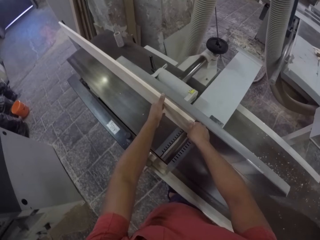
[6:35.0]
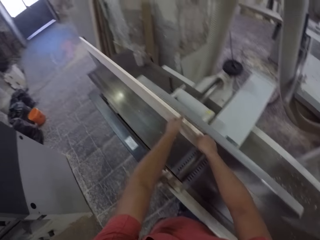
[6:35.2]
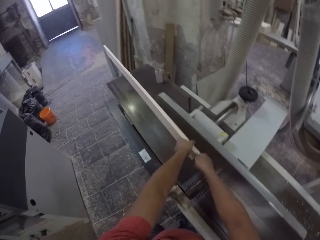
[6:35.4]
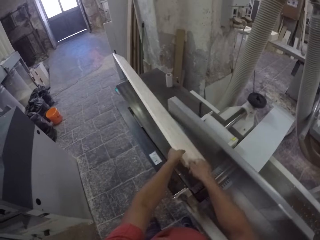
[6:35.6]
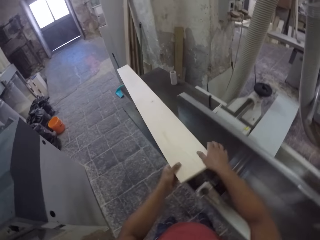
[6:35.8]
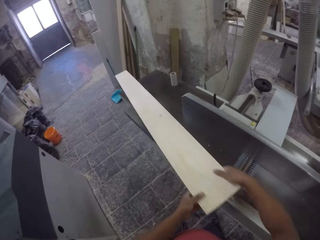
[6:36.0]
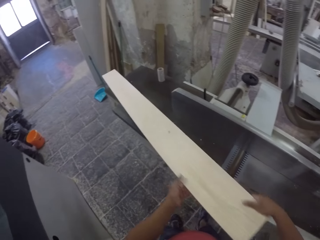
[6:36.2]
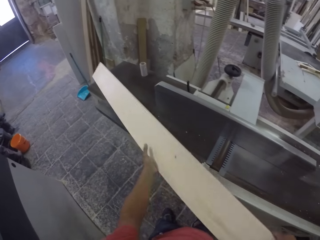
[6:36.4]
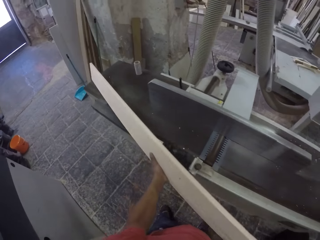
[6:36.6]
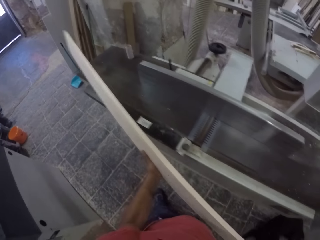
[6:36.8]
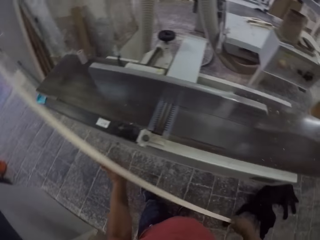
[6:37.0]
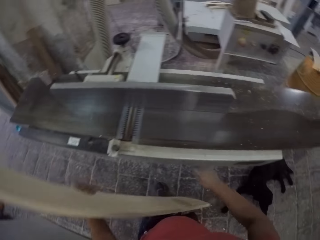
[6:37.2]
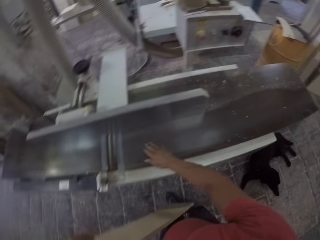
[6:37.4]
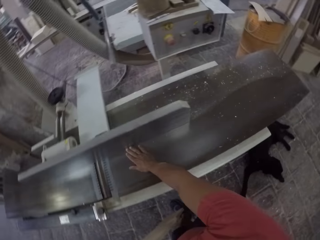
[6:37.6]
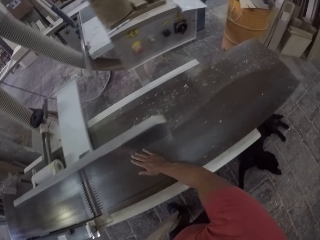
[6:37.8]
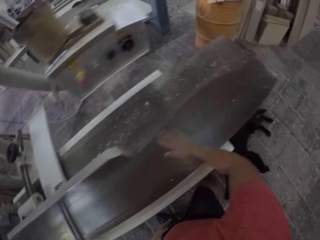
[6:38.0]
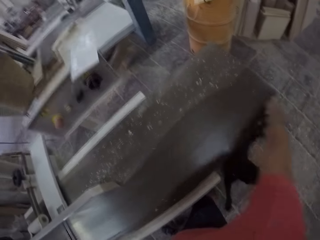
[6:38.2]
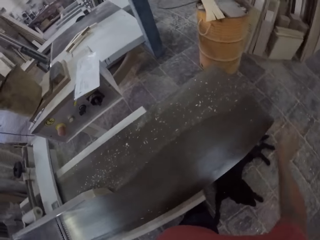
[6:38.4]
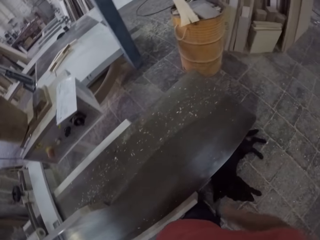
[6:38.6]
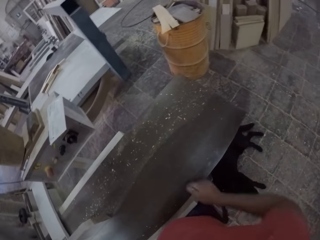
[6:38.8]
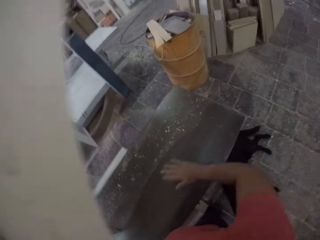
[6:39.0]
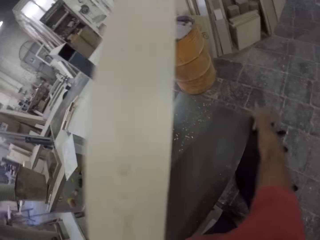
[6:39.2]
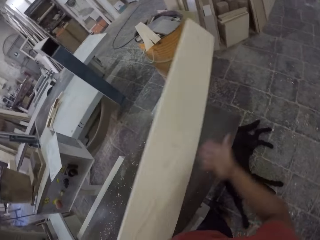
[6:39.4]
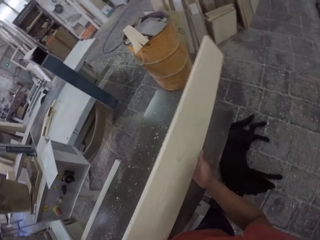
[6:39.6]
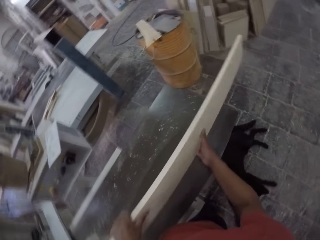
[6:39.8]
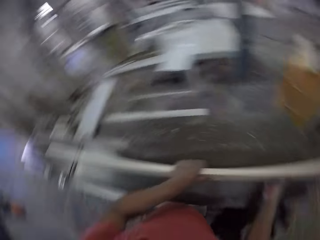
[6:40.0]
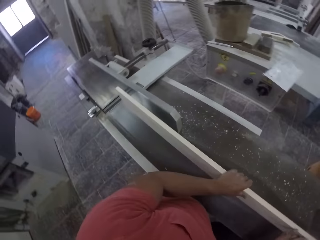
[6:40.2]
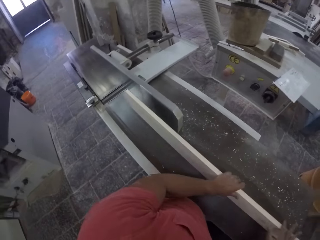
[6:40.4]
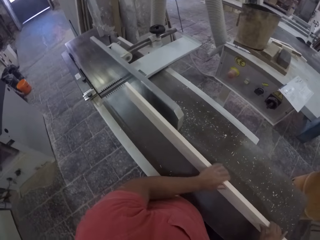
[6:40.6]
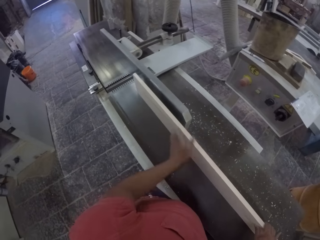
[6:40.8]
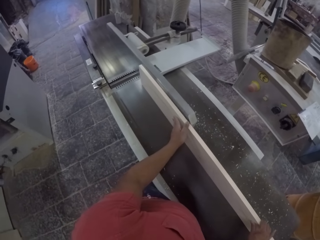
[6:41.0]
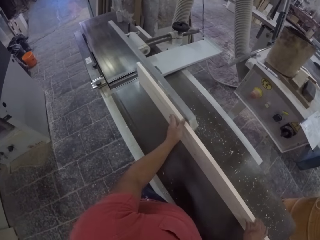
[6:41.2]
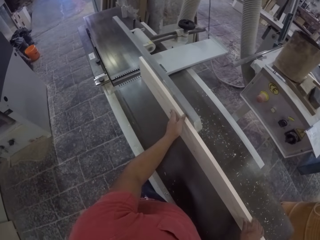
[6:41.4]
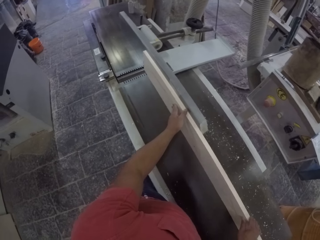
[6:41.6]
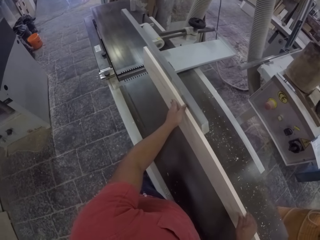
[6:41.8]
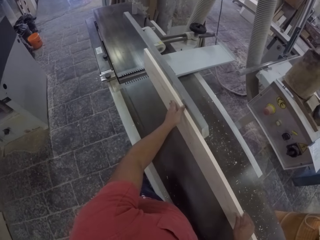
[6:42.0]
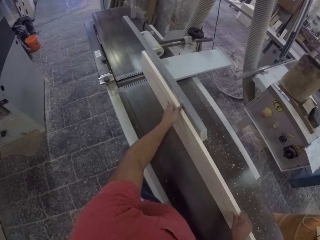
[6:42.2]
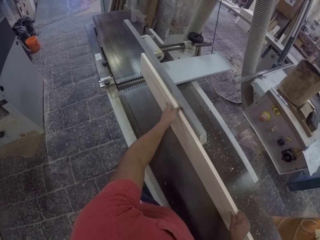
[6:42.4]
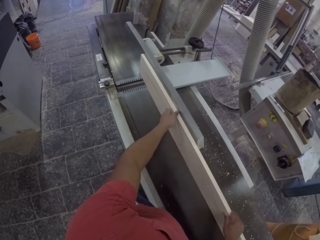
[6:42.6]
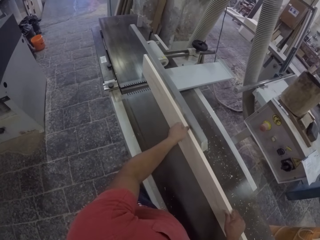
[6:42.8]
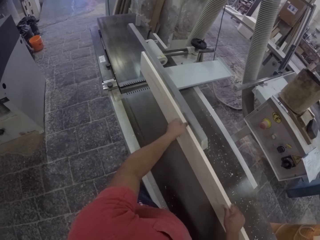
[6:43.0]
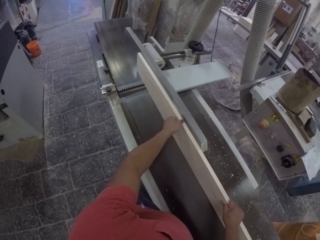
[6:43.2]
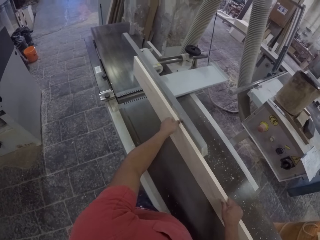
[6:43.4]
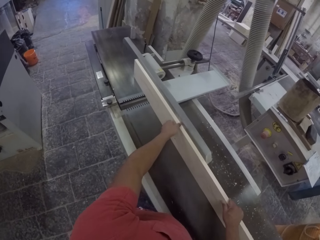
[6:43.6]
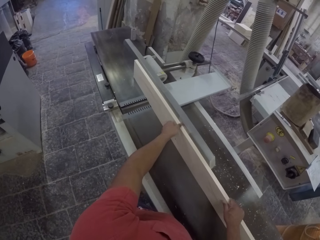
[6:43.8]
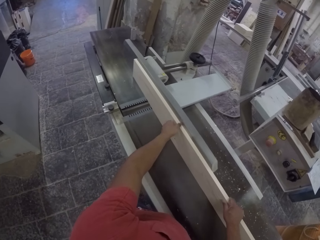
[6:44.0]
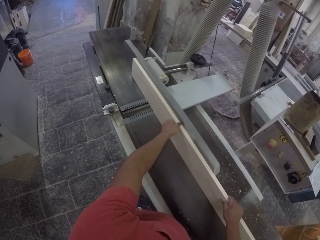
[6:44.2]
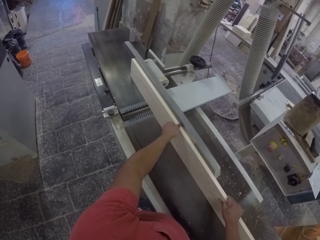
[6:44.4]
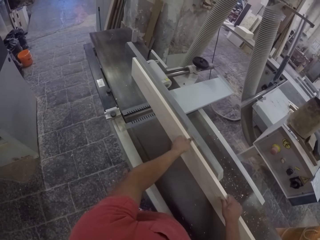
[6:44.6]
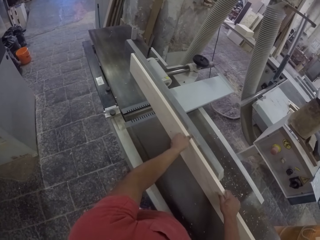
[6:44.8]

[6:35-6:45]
The camera wearer picks up a piece of wood. They wipe a wood cutter with their hand. They adjust the piece of wood on the wood cutter. They smoothen the piece of wood on the wood cutter. They slide timber on the machine.

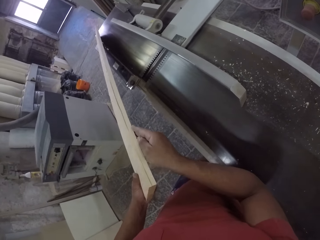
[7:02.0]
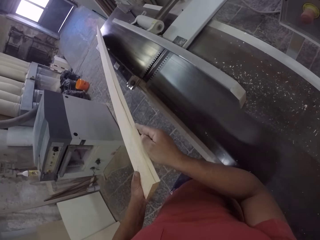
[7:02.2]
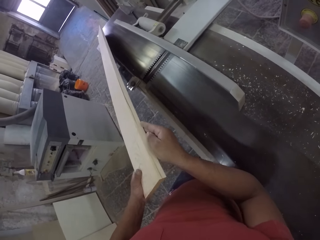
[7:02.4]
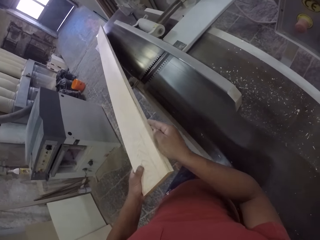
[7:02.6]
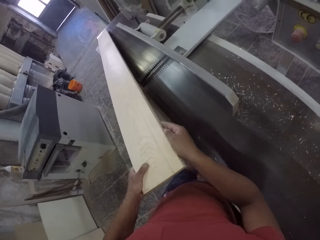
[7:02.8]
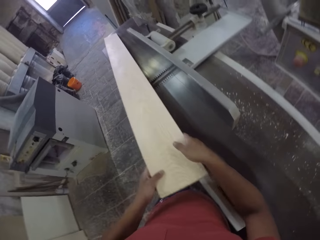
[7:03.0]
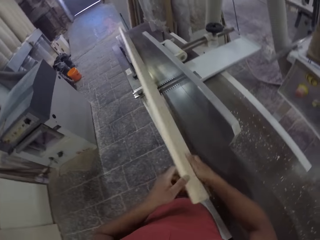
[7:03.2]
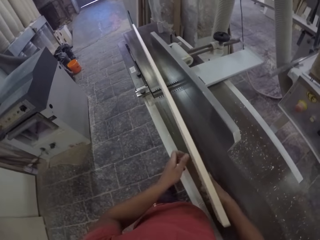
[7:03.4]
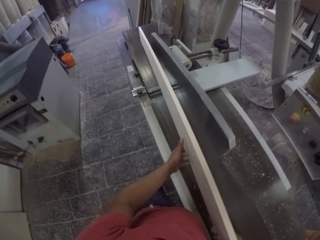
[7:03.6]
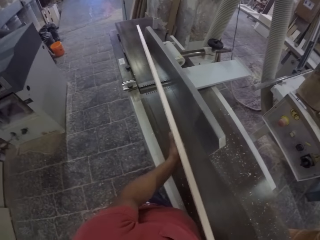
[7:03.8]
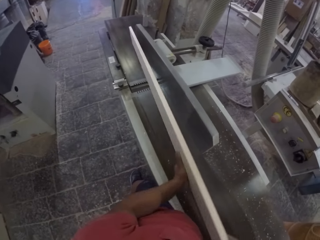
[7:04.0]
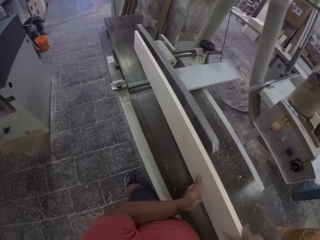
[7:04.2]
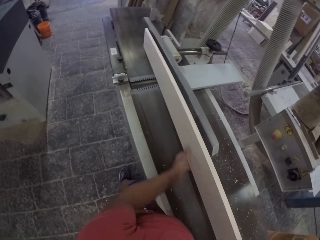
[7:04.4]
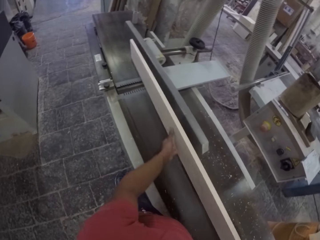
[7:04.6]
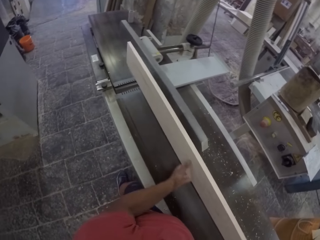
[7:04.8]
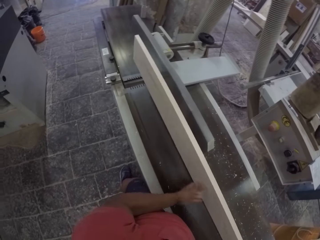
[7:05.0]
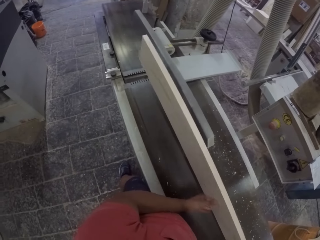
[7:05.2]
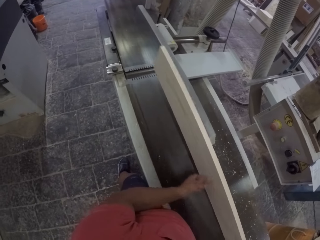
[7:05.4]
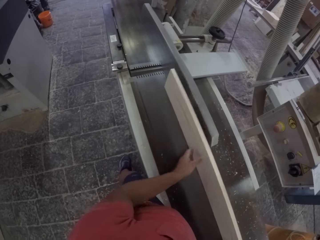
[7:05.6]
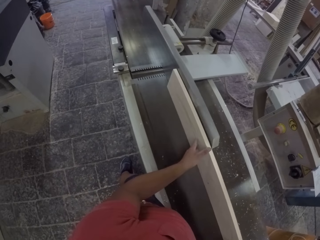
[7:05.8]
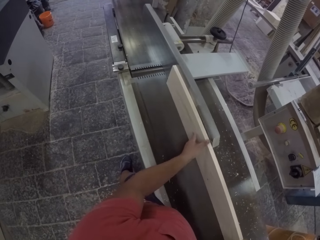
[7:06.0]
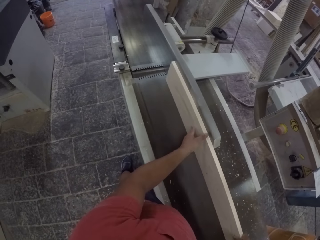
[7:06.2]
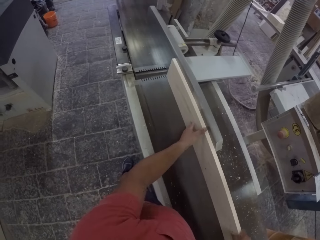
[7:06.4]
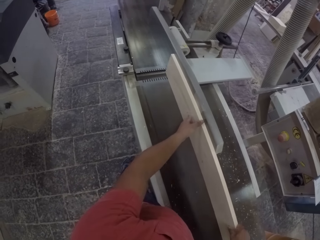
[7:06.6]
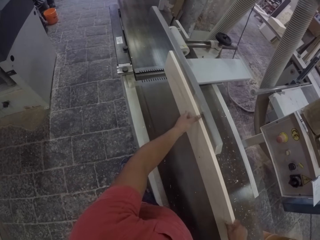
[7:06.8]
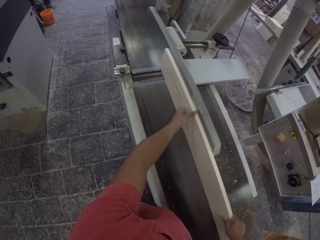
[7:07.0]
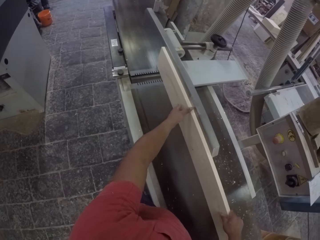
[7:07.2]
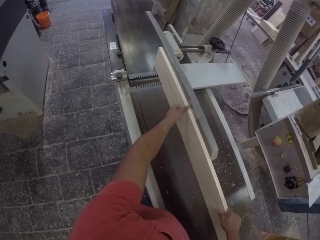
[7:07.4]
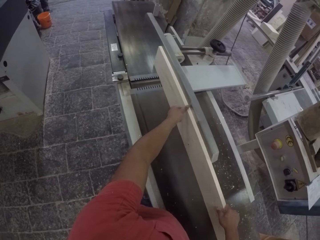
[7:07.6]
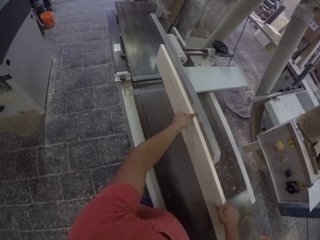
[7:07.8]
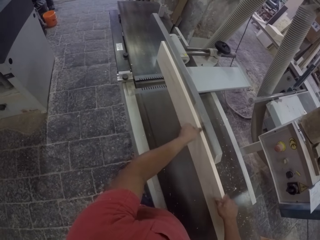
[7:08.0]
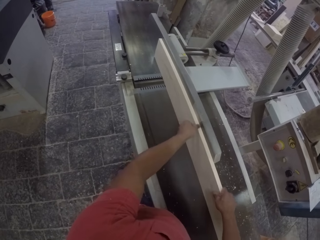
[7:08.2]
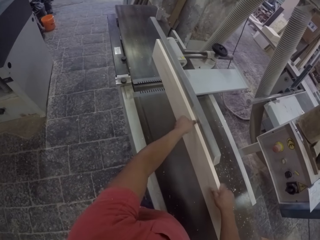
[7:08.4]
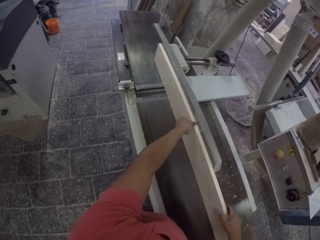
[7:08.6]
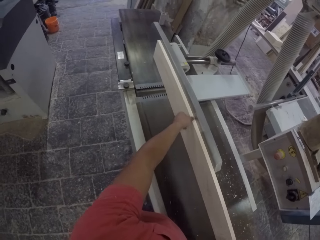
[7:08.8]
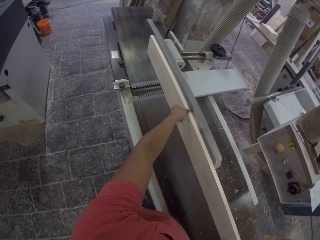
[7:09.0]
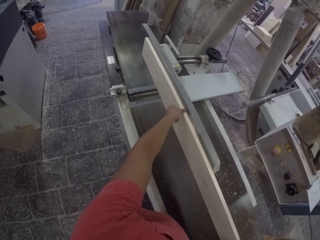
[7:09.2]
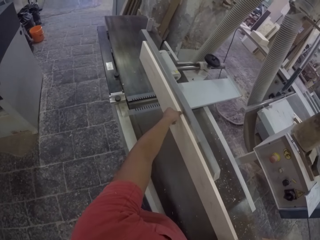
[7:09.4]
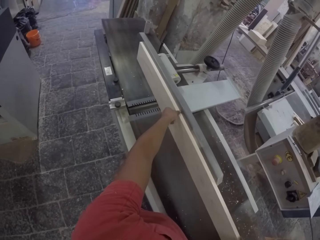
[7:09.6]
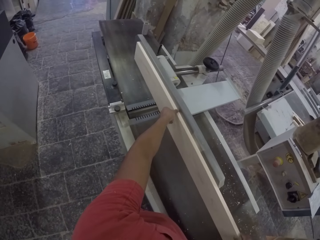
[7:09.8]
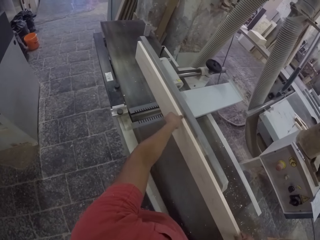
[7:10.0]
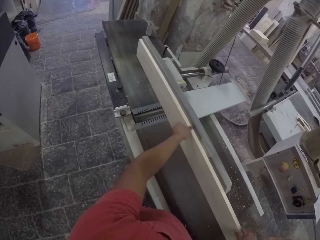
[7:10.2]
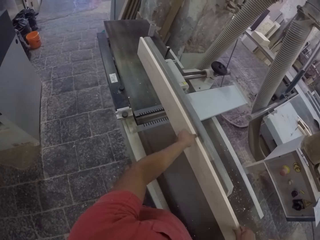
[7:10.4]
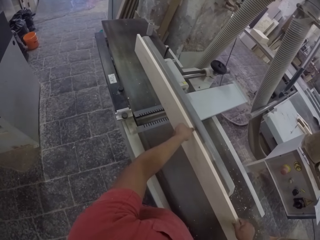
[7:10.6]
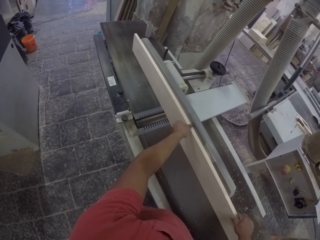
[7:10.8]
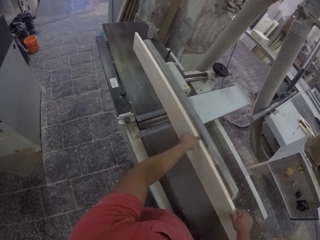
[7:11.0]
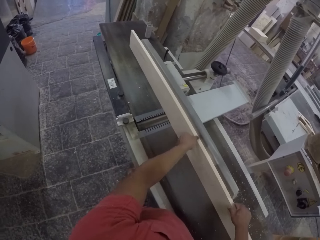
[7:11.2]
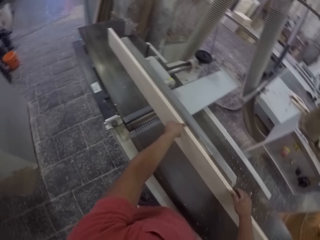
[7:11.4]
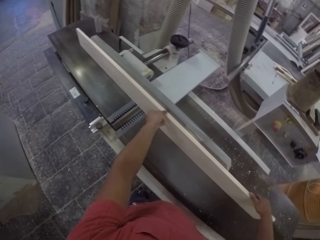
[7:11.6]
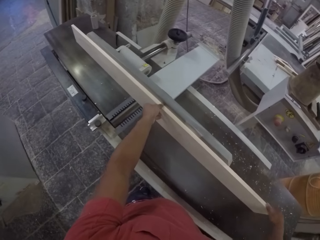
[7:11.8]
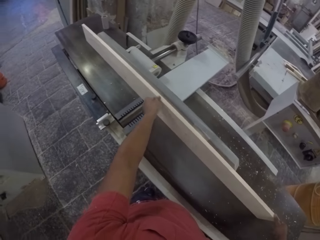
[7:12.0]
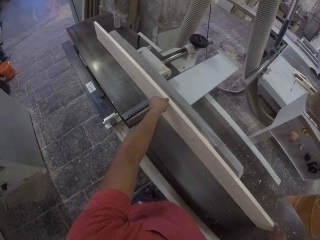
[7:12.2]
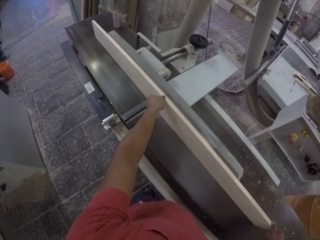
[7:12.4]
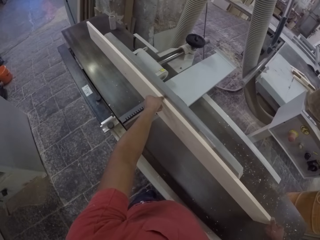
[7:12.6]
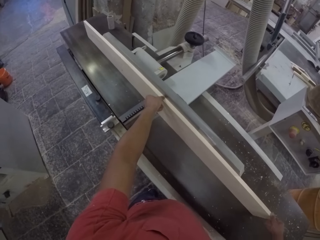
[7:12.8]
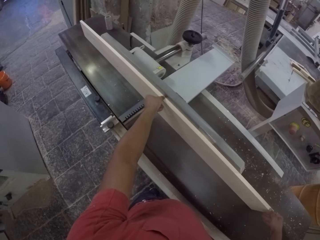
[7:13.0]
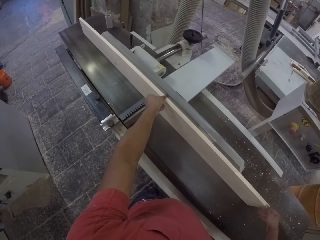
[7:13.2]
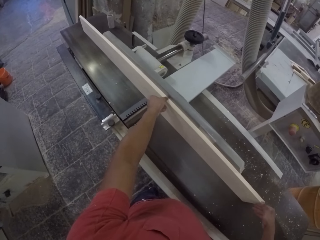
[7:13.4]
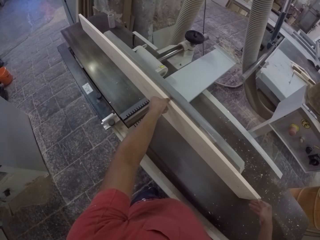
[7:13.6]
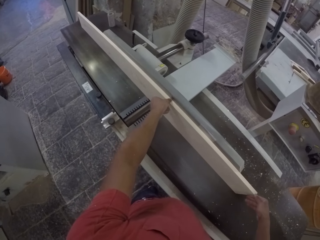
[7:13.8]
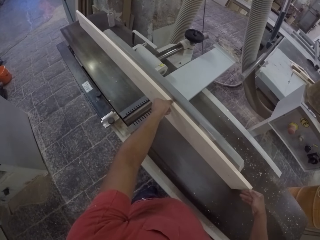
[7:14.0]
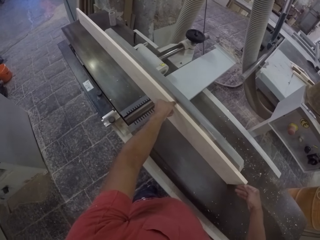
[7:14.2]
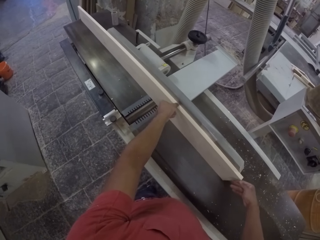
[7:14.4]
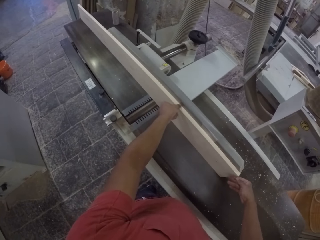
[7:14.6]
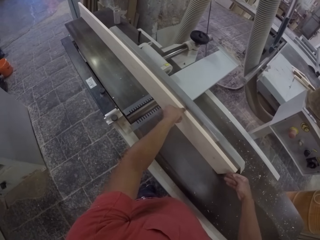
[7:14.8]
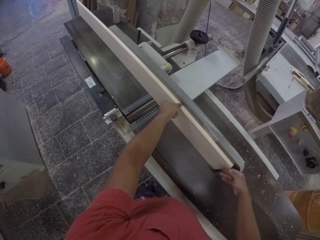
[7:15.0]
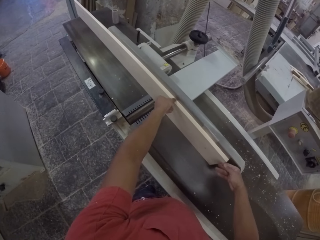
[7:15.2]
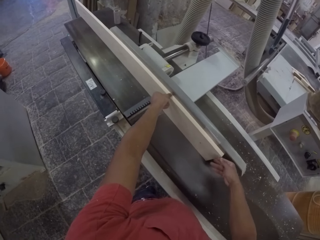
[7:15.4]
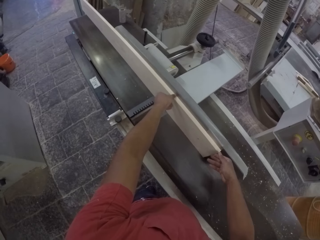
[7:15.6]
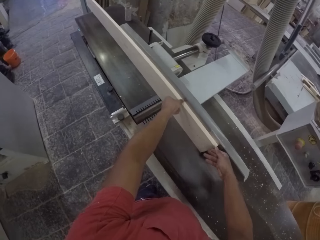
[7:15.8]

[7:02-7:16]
The camera wearer looks at timber. They adjust a piece of wood on a wood cutter. They smoothen the piece of wood on the wood cutter. They slide the timber on the machine.
